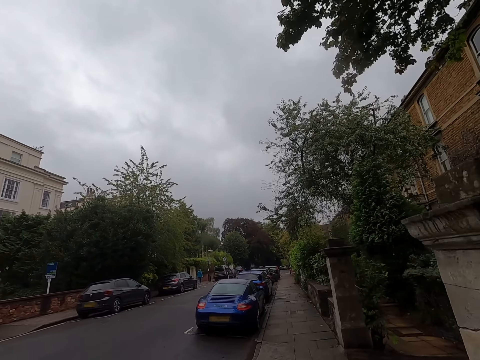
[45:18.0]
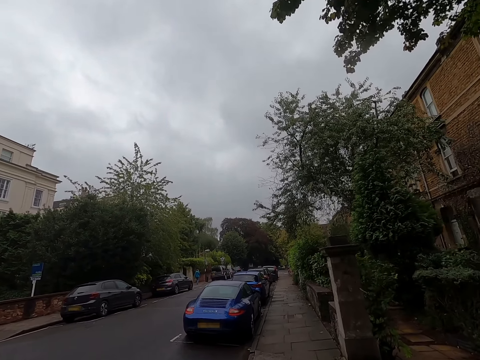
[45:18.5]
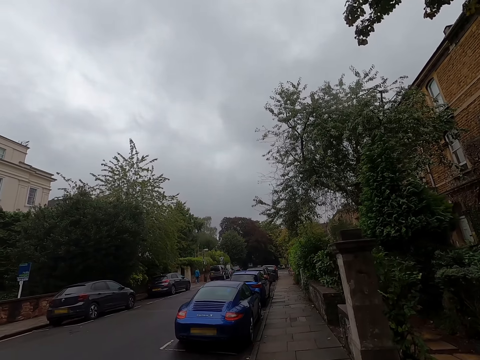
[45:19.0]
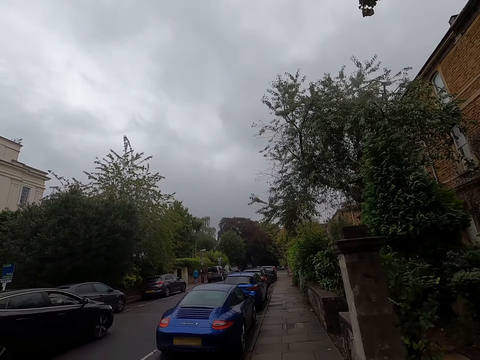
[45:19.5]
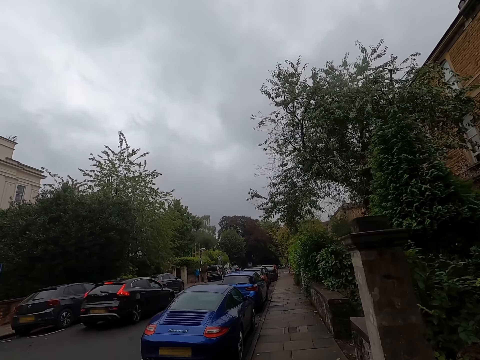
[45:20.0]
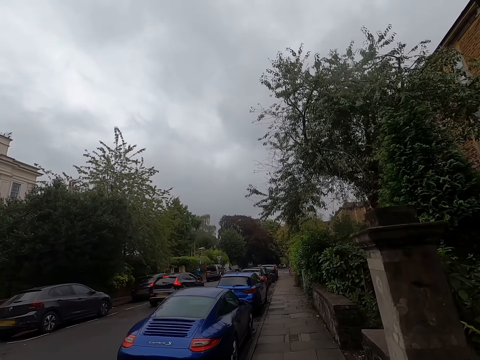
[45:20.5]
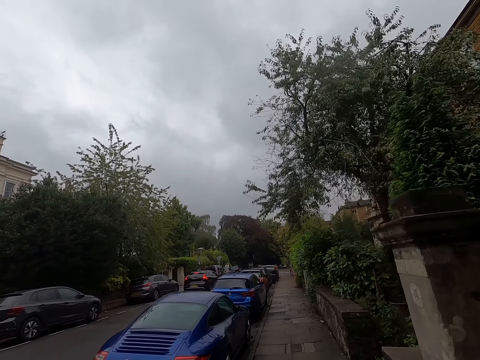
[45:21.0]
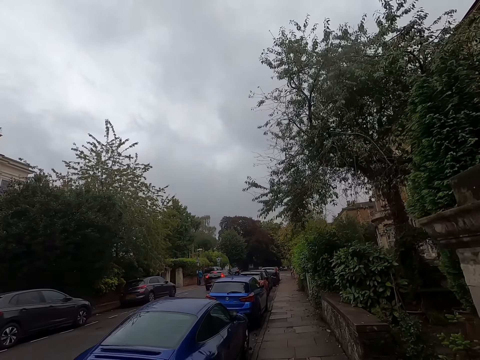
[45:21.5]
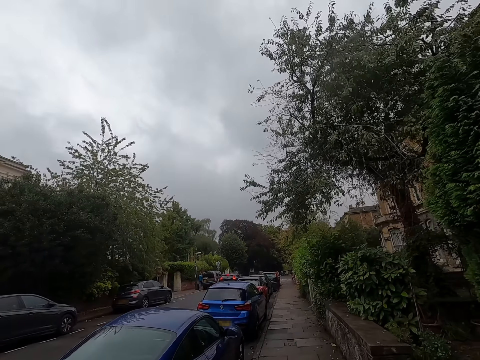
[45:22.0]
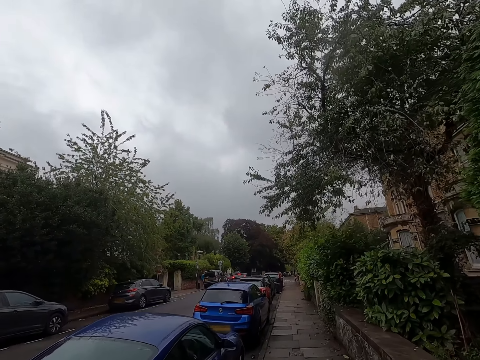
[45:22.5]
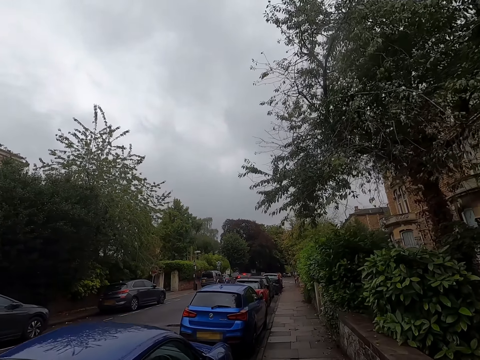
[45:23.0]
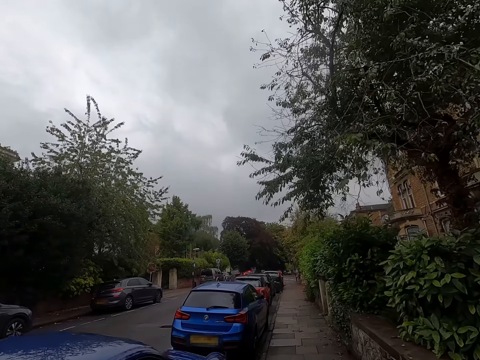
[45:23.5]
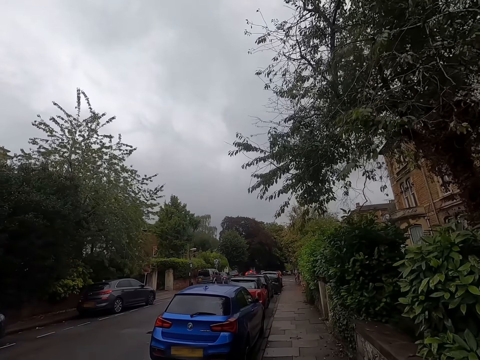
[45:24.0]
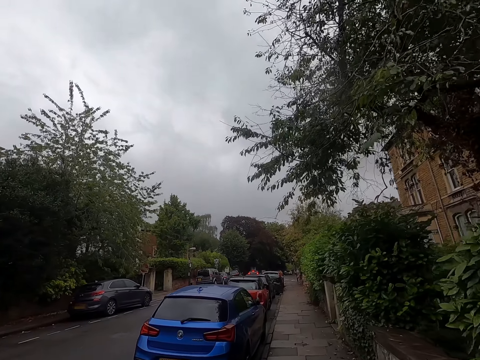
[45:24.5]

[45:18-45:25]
A black car drives past the camera wearer.

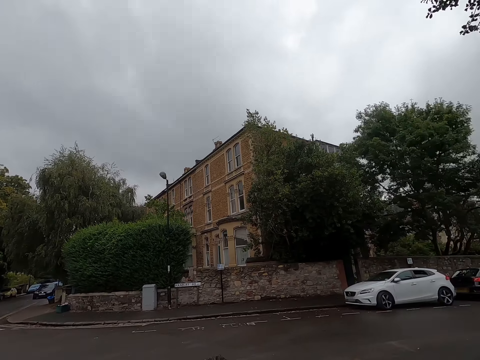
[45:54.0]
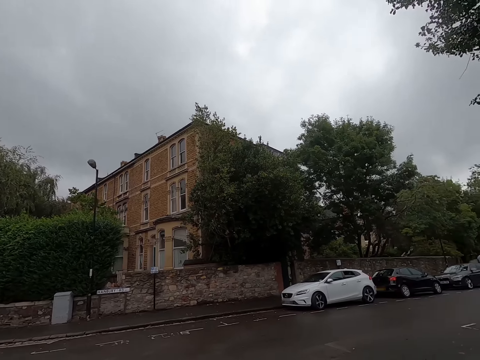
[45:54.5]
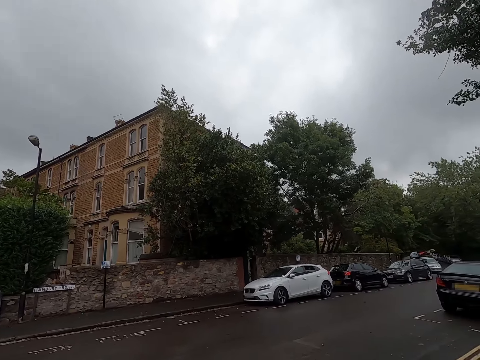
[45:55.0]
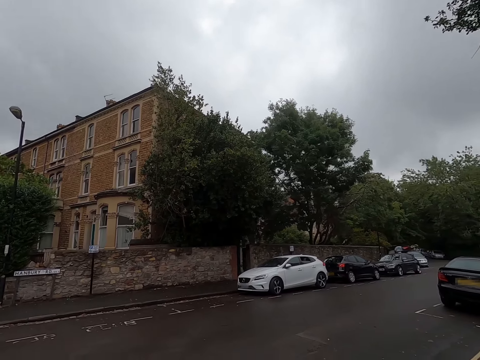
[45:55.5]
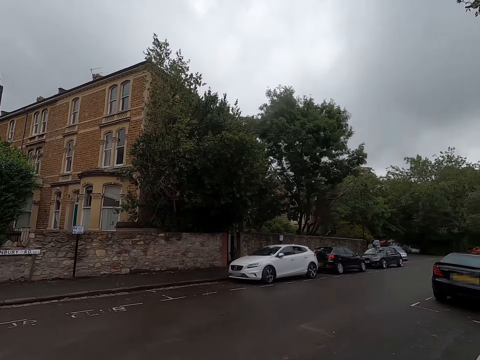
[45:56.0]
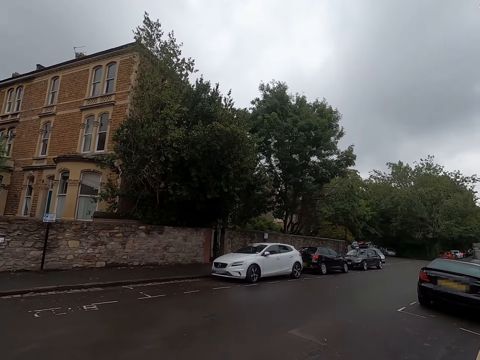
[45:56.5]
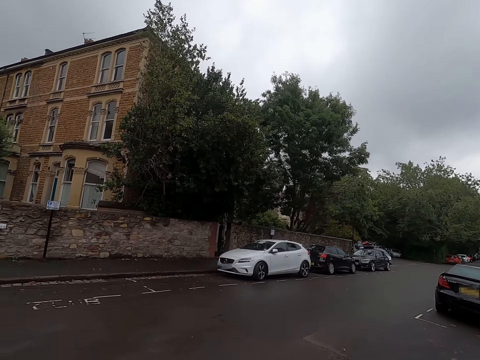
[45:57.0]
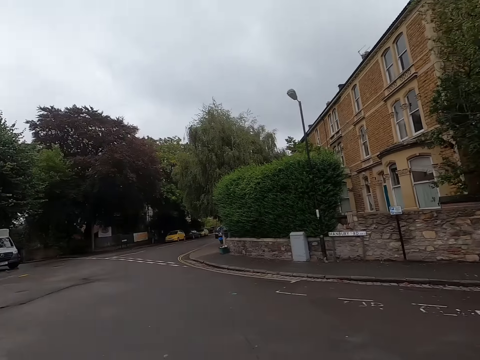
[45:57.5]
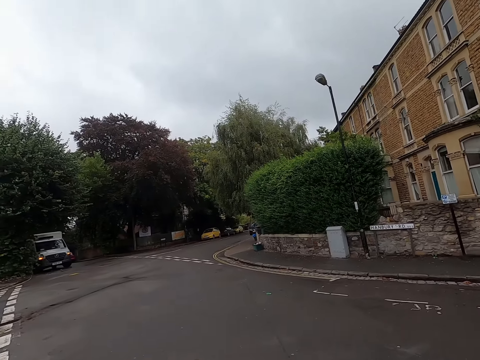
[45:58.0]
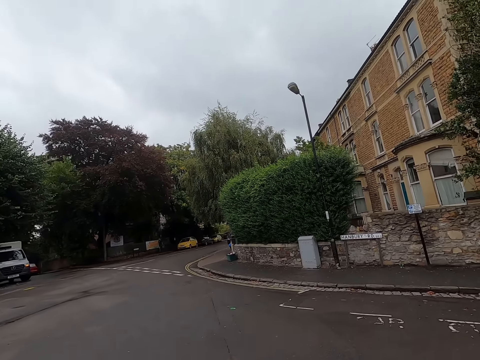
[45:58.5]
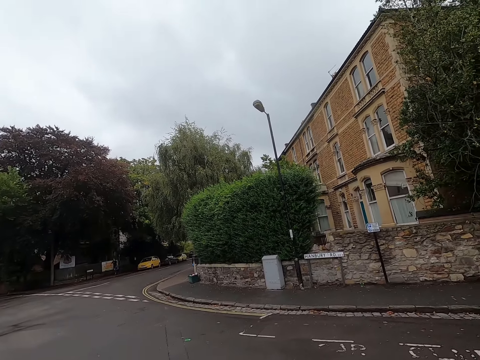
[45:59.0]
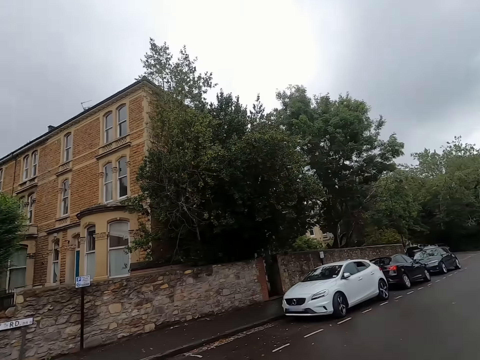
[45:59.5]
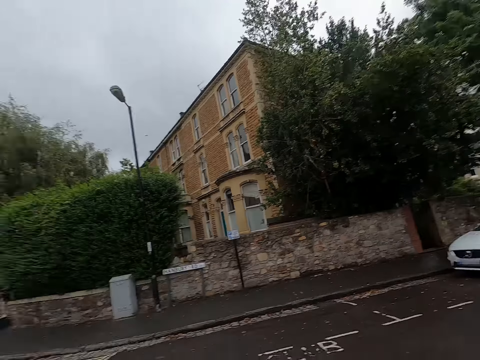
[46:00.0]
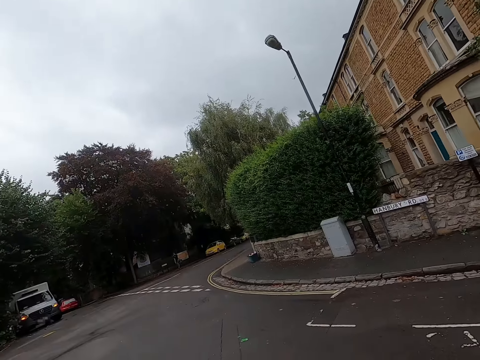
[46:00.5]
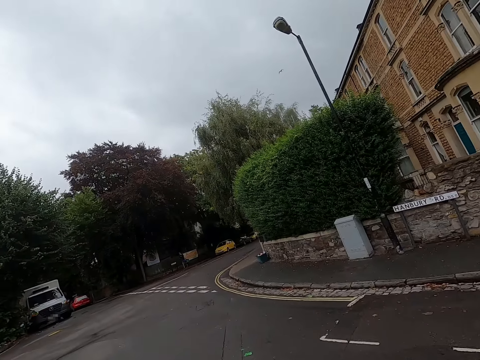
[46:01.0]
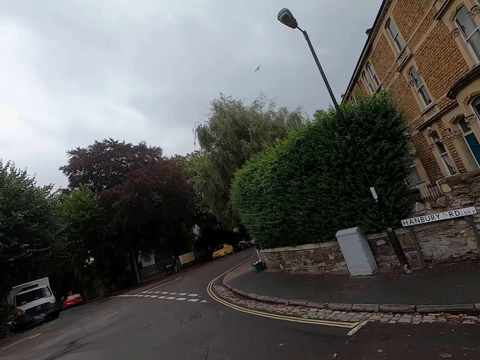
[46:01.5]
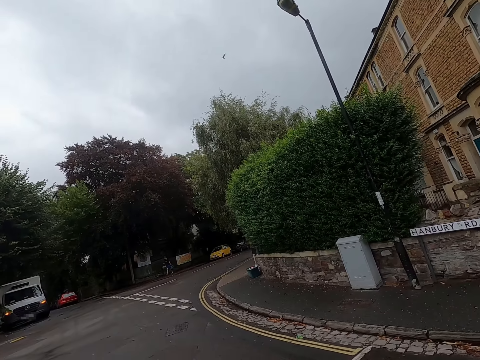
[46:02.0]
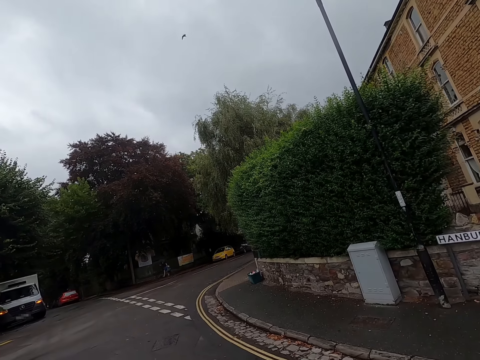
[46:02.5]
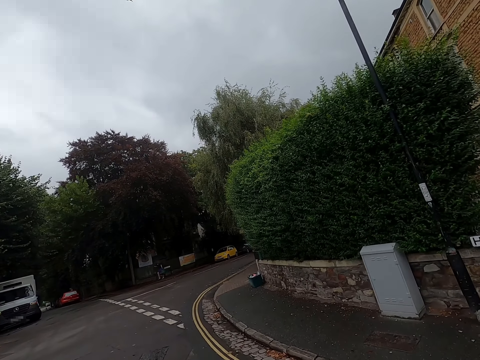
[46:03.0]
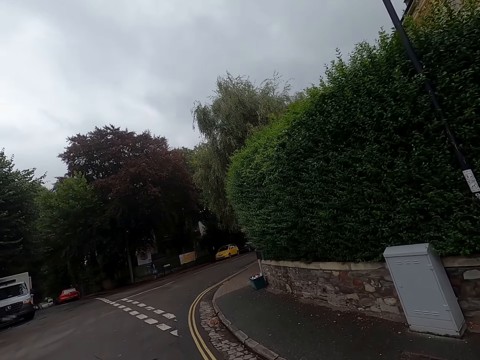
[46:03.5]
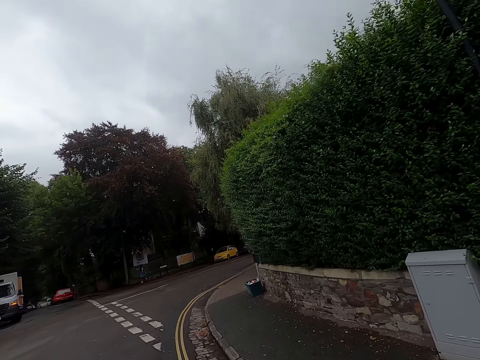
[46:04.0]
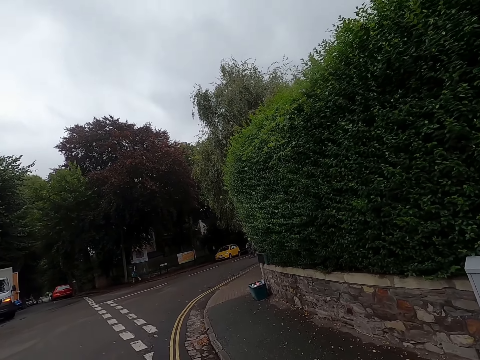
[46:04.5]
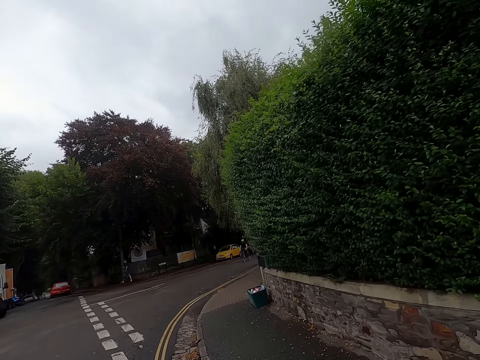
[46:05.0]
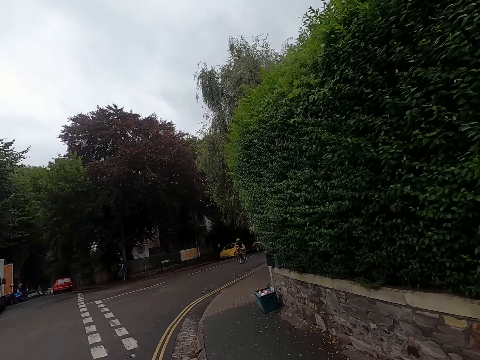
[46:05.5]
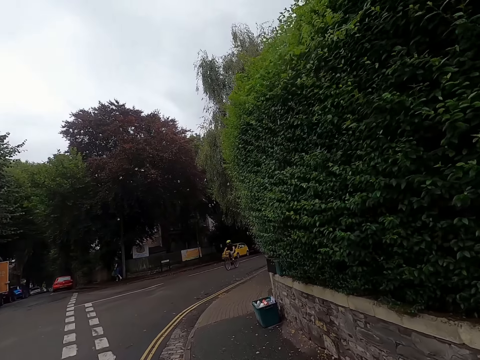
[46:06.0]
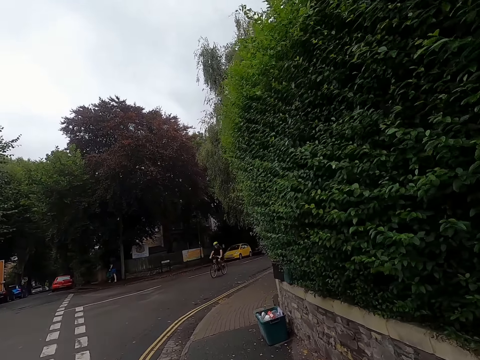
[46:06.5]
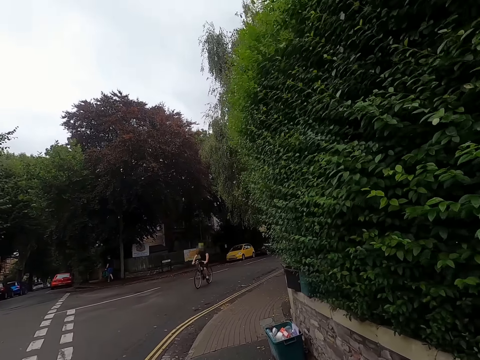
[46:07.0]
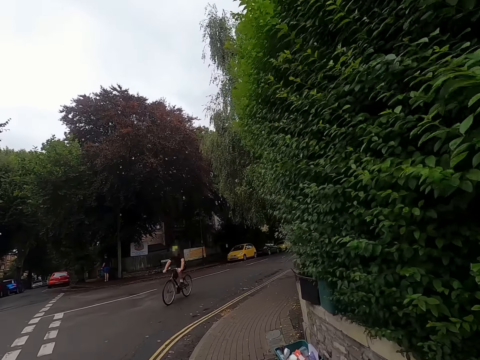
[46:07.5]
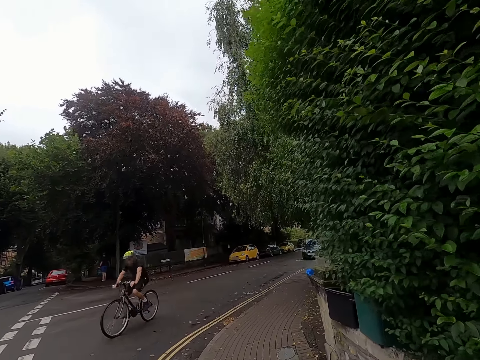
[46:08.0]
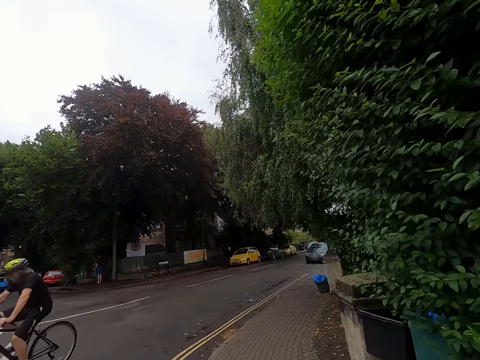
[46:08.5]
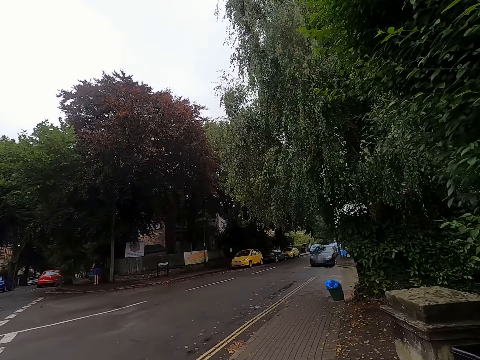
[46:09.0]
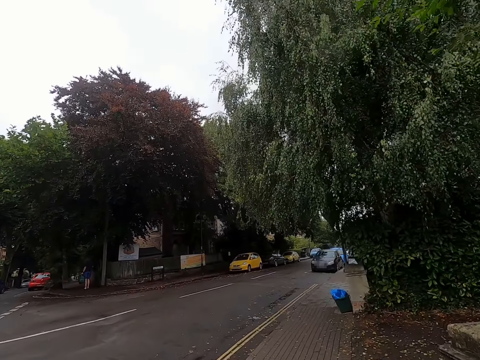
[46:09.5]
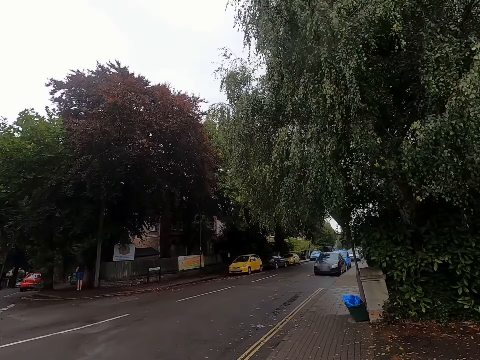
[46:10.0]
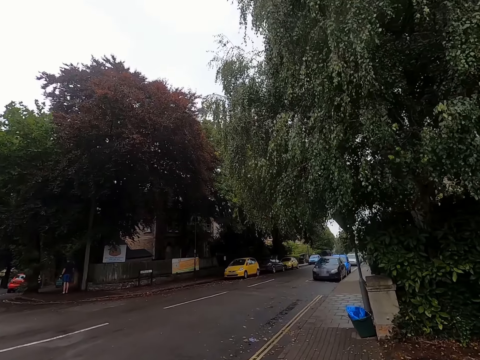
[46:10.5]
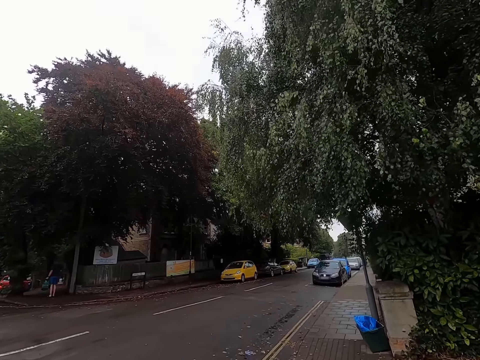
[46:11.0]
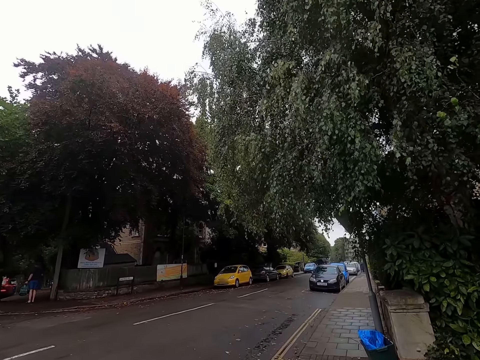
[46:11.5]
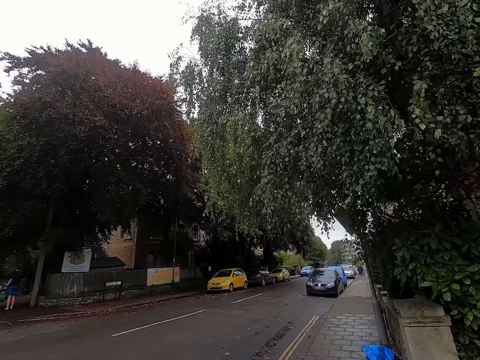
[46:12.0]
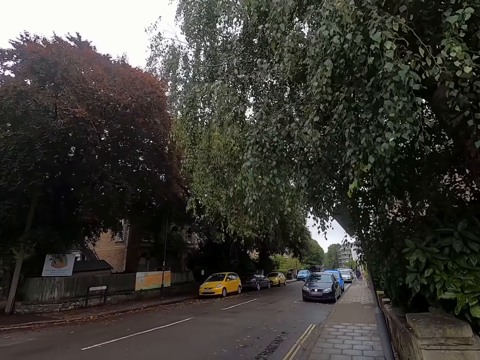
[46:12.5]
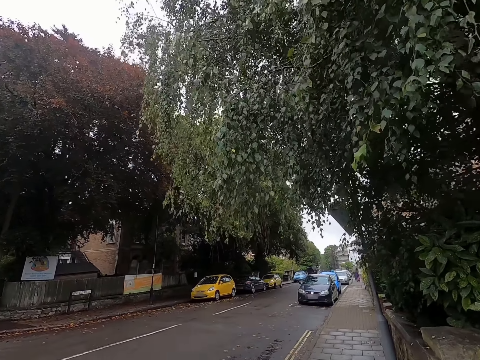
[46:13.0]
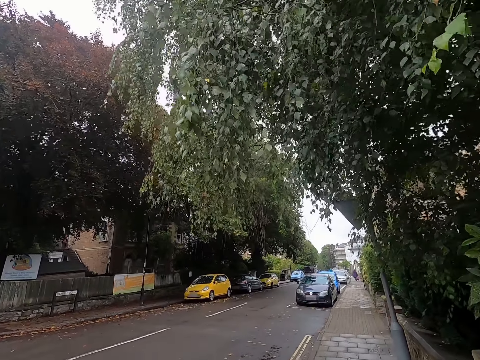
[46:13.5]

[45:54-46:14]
The camera wearer turns right then left and crosses the road. A man rides a bicycle past the camera wearer. They walk on the side of the road.
